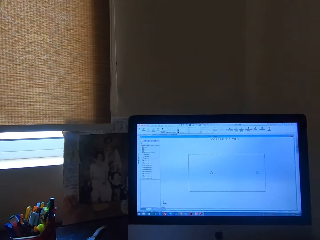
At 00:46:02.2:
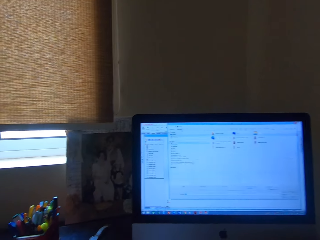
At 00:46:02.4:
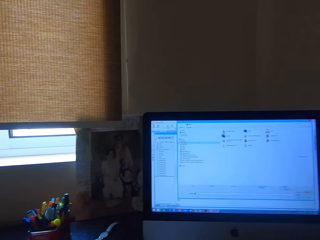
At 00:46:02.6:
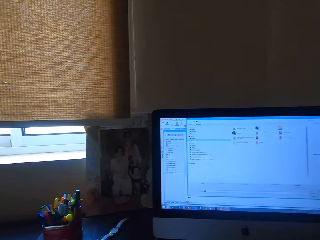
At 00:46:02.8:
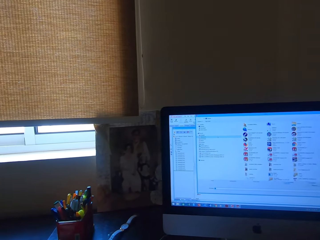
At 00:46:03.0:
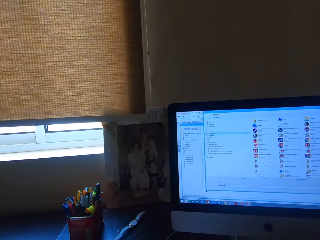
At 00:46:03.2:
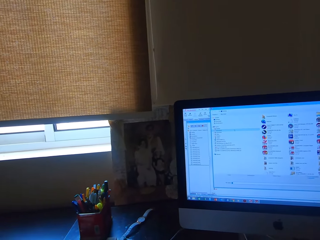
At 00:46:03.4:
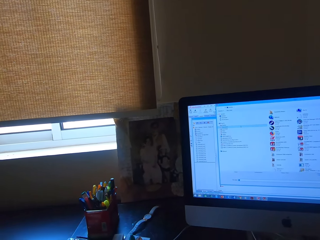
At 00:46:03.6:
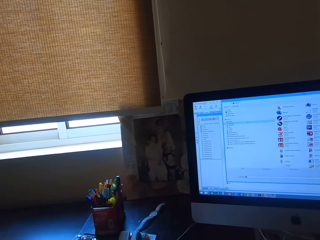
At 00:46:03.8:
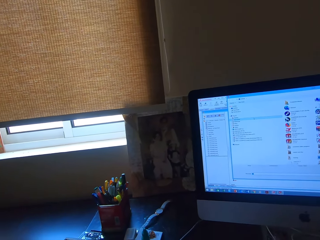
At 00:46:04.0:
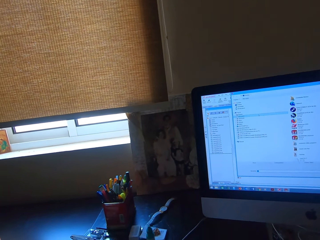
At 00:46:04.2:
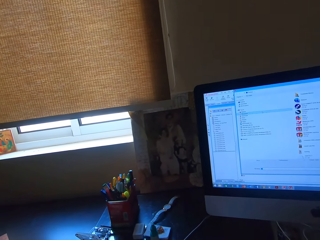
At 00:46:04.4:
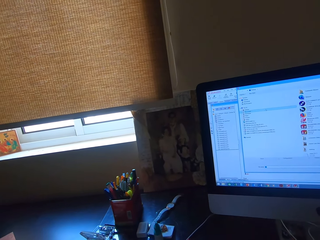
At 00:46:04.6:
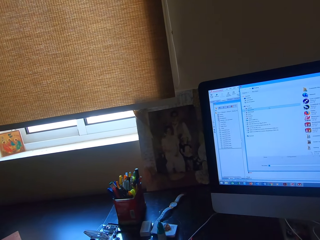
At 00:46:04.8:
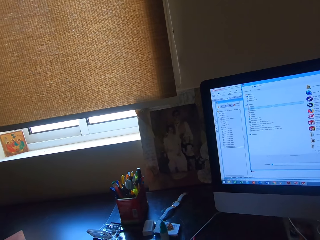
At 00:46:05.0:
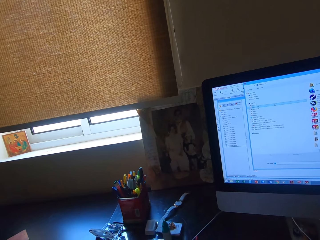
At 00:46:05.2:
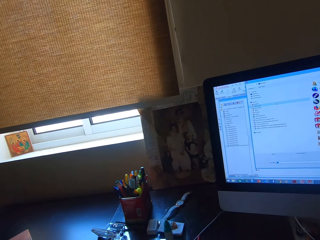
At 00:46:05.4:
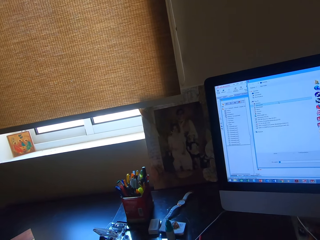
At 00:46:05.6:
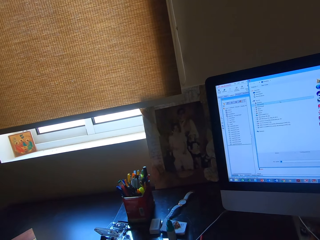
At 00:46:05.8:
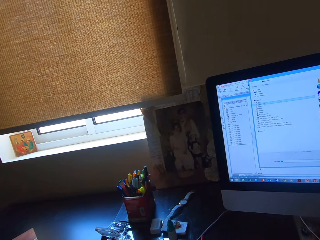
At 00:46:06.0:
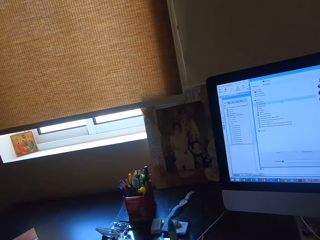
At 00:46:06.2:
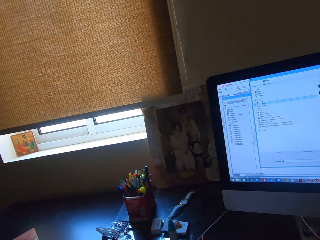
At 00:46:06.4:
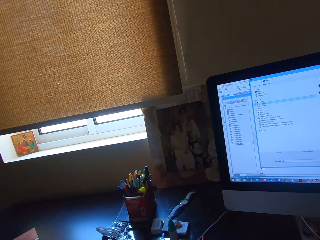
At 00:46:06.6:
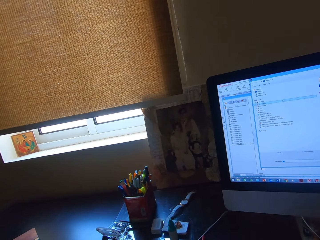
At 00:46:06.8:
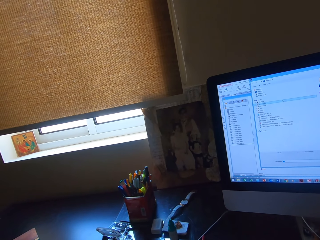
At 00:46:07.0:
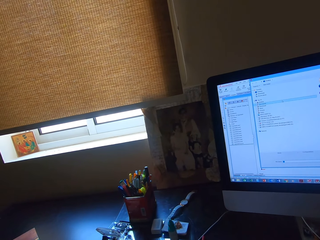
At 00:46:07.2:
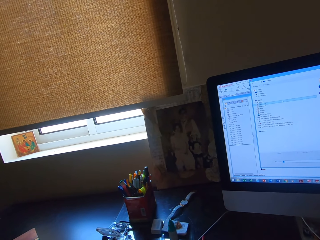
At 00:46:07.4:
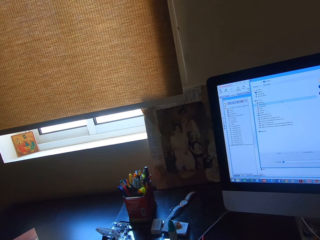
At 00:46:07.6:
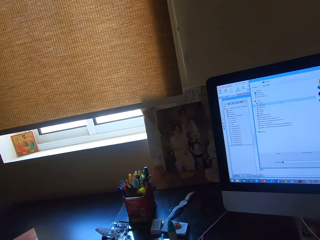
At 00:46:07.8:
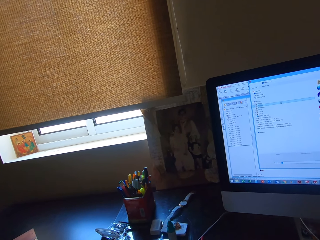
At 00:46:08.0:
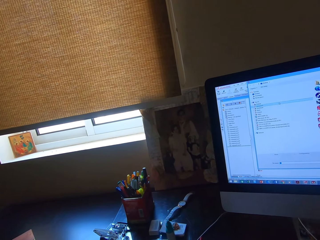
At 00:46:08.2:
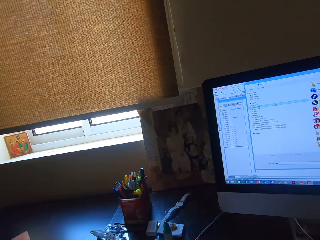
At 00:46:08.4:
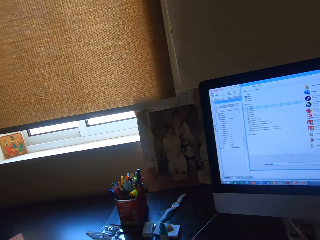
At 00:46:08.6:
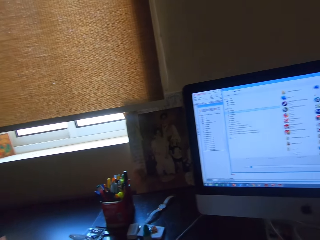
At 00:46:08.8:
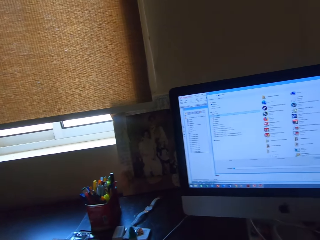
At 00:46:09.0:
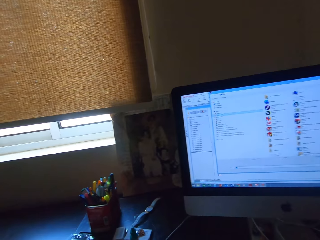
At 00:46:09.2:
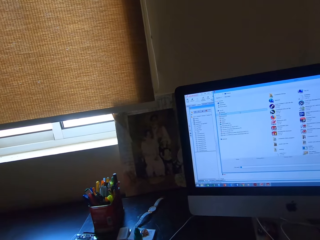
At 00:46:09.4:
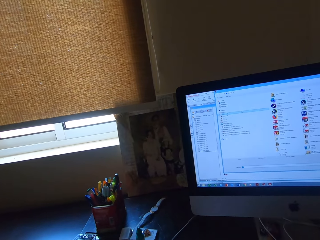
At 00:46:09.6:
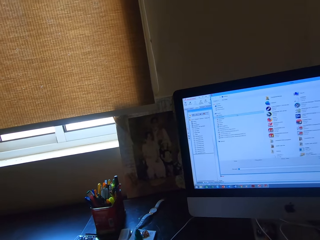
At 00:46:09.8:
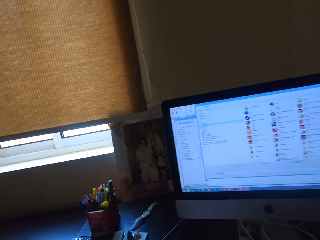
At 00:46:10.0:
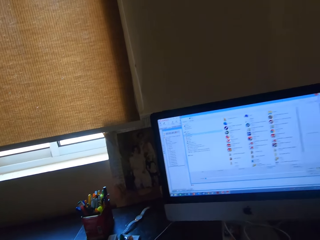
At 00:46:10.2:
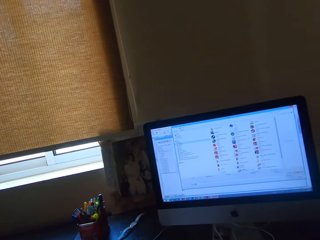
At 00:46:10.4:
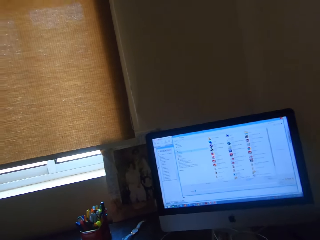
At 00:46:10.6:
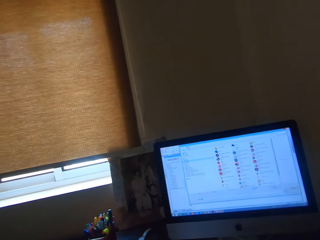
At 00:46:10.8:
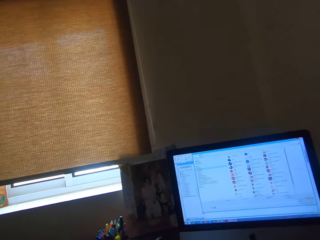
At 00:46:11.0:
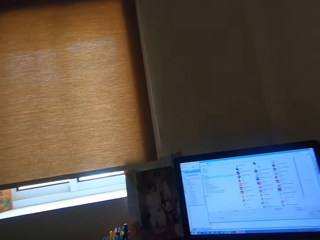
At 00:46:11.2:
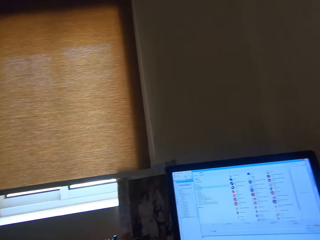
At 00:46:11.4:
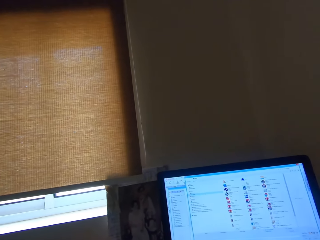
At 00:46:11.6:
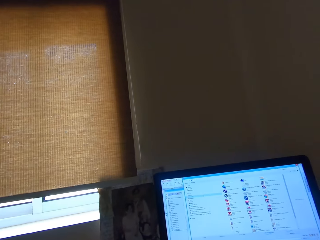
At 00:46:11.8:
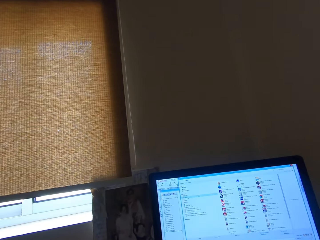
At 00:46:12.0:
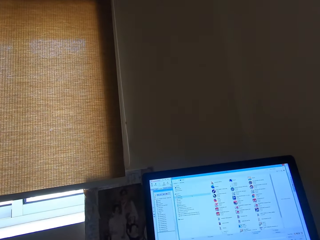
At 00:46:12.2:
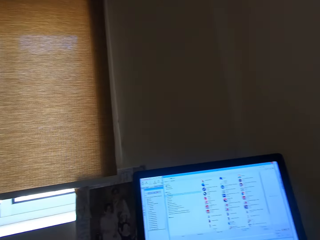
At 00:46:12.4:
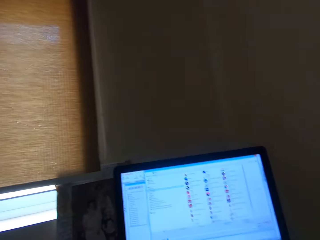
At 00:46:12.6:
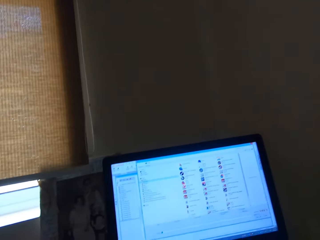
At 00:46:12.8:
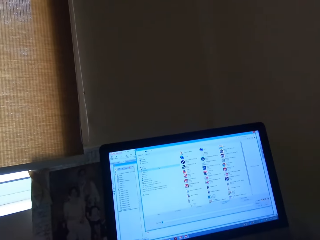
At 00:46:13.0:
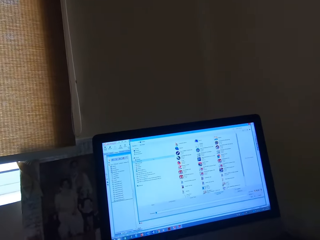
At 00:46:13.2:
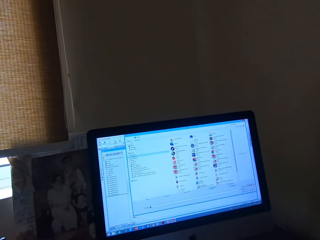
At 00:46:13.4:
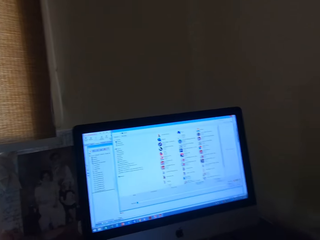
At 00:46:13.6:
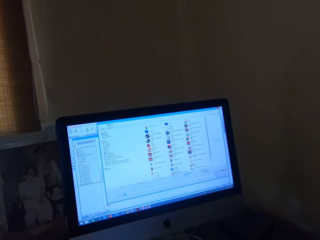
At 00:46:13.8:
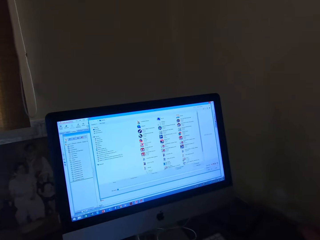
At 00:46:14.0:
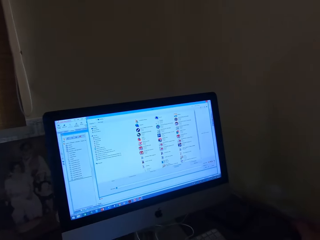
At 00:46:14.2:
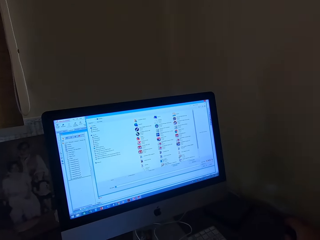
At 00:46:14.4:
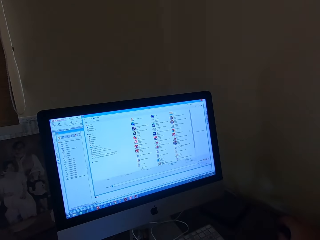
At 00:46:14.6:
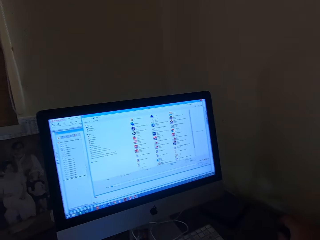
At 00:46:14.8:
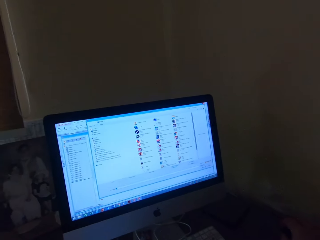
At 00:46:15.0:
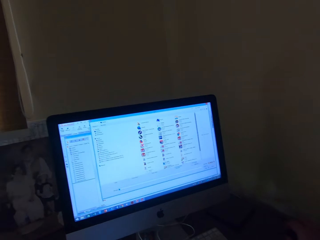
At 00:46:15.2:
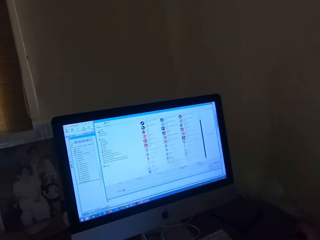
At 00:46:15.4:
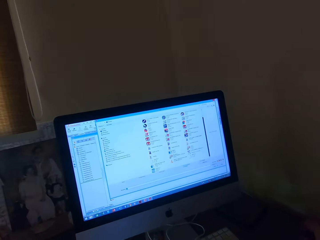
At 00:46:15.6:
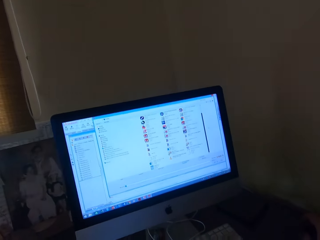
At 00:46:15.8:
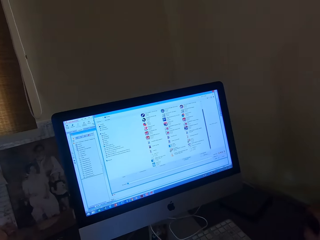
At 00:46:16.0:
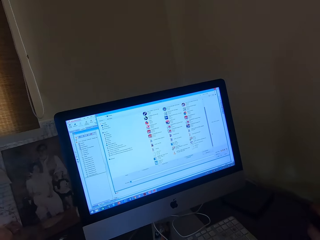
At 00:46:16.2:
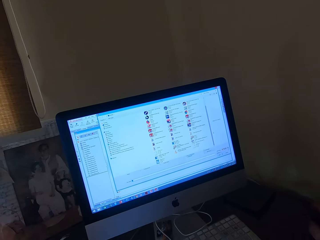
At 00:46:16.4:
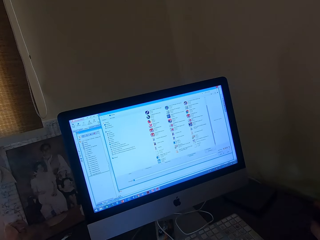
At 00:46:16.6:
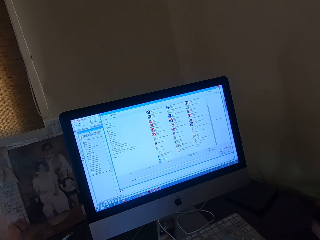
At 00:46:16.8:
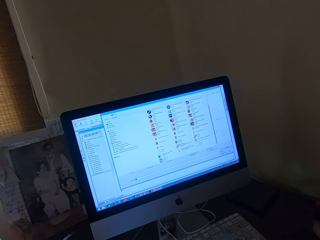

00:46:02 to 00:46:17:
The camera wearer looks around the worktable. They make a phone call.

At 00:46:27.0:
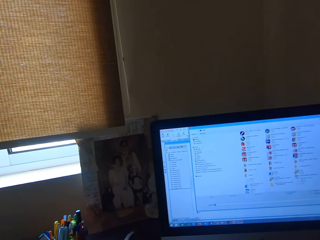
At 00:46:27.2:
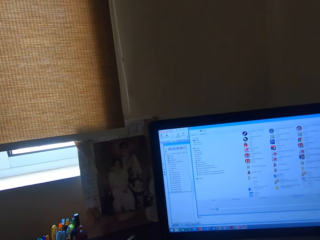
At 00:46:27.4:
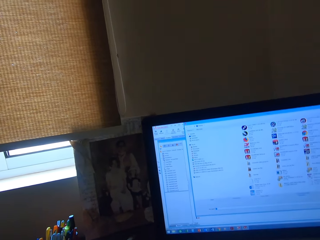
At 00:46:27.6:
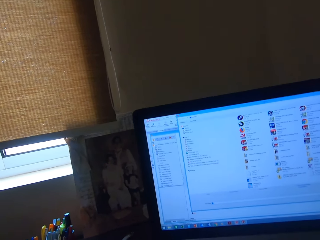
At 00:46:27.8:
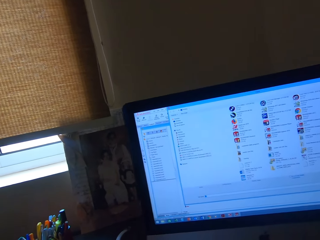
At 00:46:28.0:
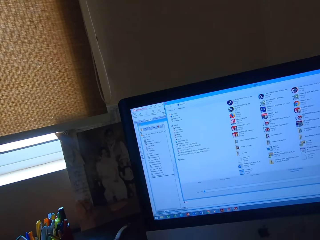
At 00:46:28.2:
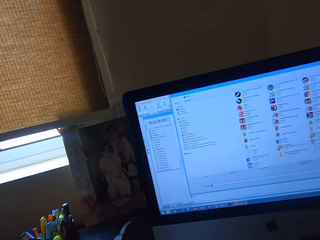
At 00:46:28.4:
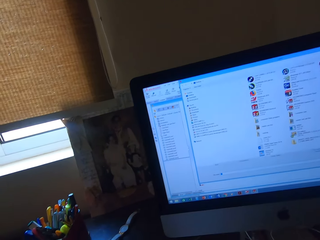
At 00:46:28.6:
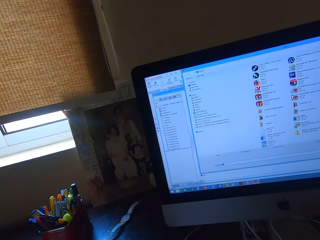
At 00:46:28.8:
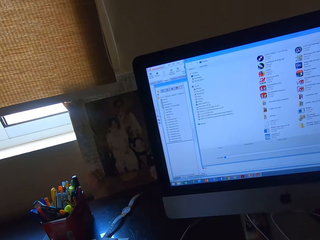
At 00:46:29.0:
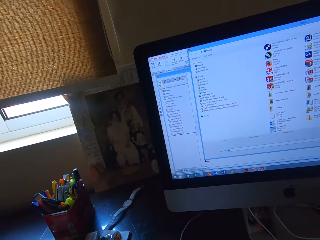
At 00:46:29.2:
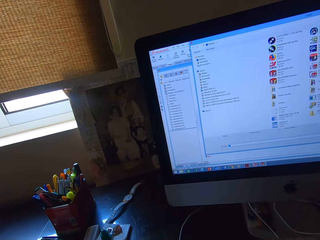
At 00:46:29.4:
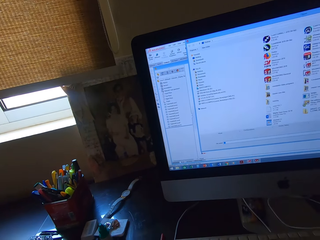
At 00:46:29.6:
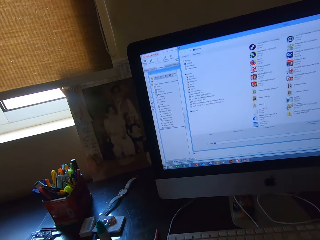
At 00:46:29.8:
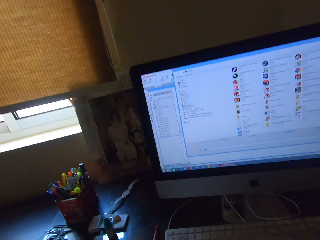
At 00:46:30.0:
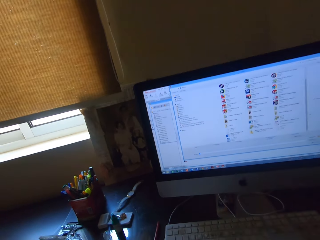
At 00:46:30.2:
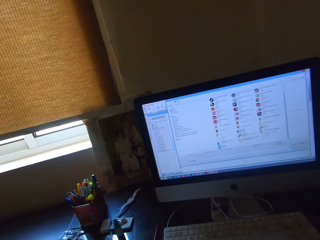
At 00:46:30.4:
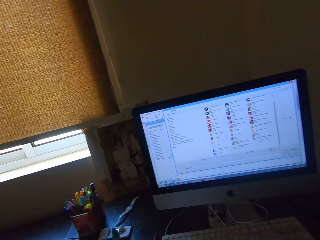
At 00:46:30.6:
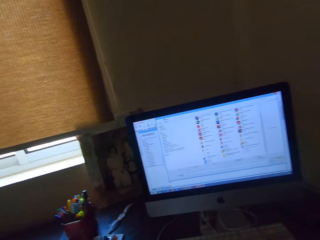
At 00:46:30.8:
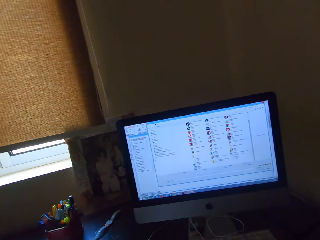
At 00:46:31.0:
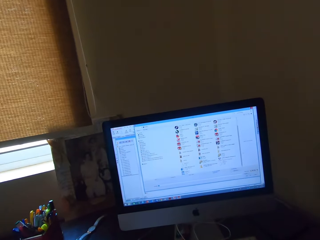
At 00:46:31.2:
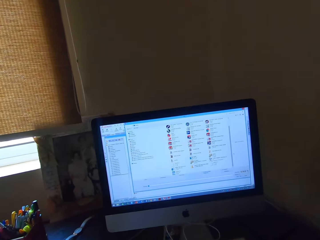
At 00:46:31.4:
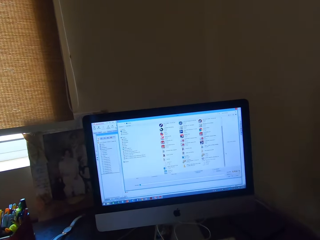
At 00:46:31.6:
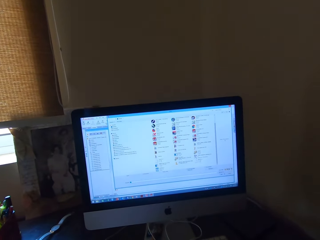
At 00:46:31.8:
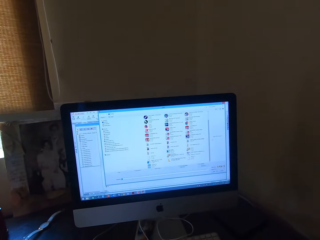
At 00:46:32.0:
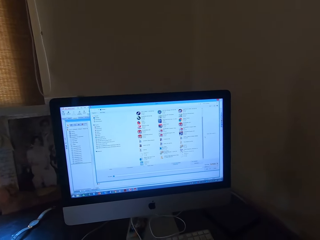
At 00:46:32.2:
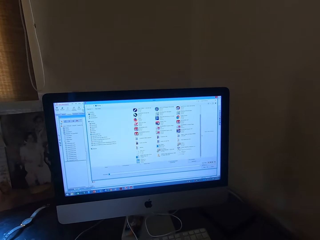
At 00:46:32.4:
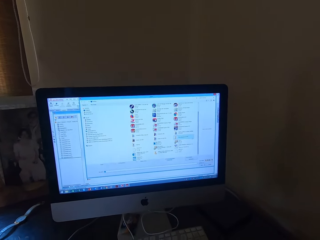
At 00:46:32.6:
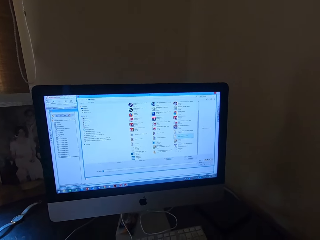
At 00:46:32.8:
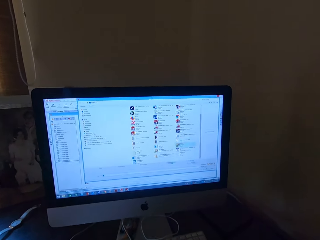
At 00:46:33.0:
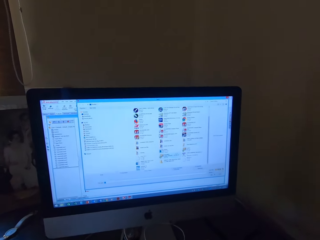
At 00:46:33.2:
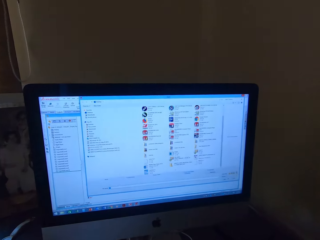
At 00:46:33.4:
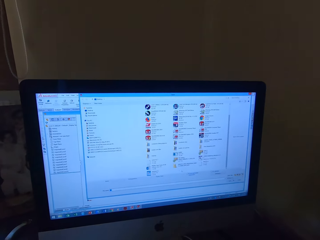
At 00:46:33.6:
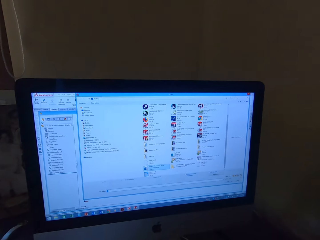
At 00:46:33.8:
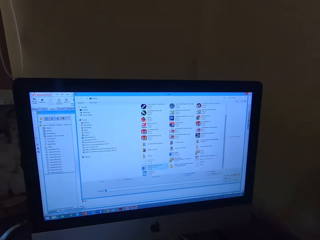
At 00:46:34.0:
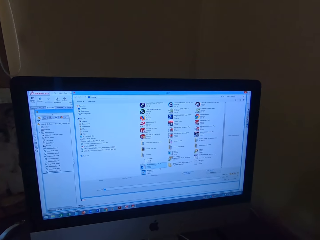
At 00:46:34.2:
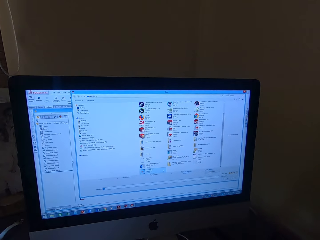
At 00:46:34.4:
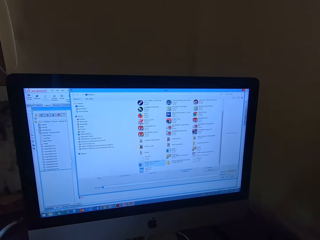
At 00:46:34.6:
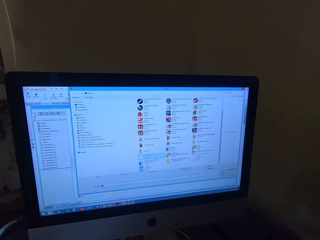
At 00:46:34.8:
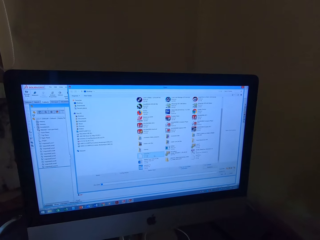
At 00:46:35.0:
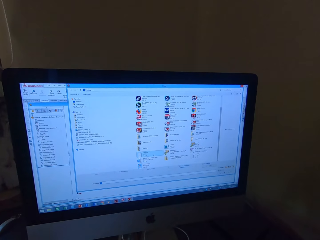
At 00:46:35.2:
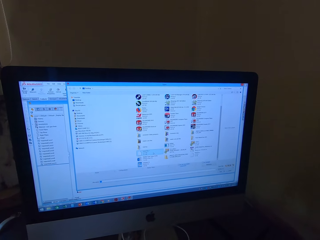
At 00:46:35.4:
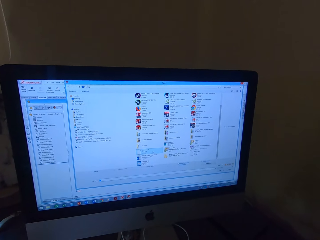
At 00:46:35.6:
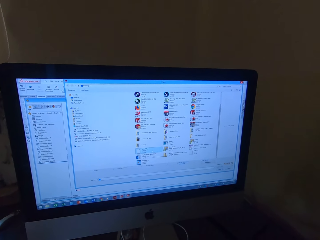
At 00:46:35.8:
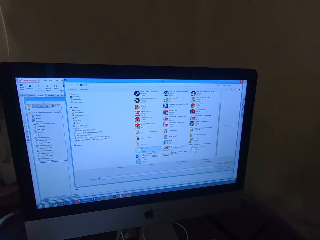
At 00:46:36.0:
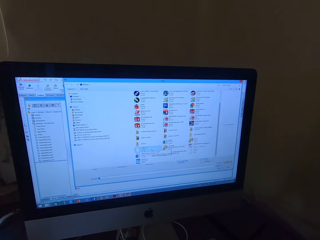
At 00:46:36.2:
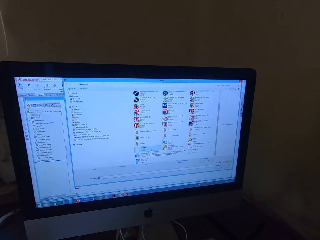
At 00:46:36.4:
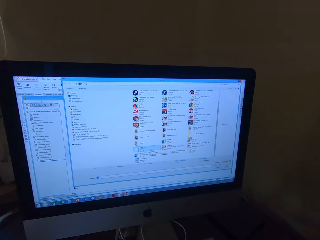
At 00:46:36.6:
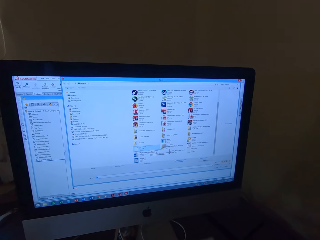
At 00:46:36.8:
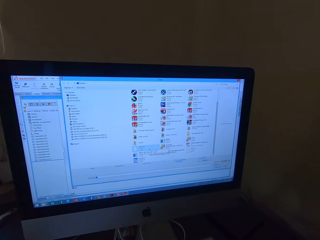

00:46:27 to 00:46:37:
The camera wearer operates the computer.
